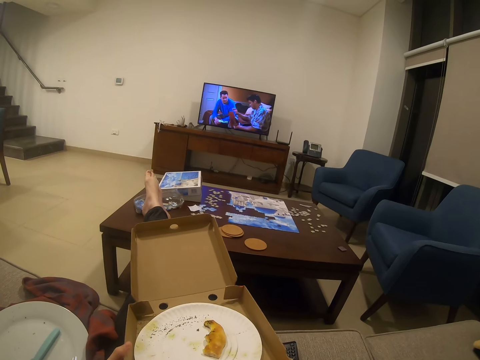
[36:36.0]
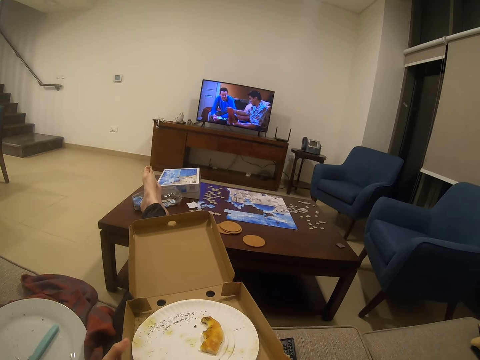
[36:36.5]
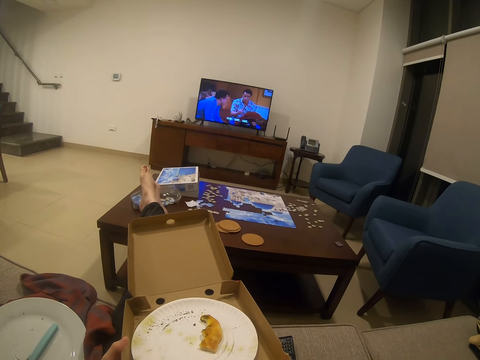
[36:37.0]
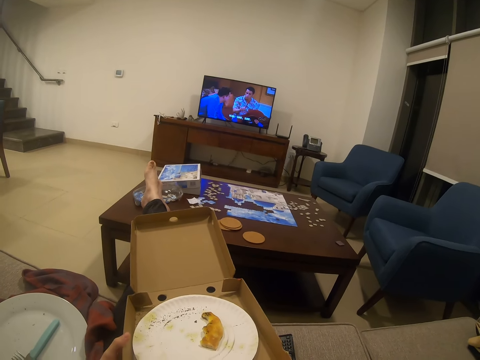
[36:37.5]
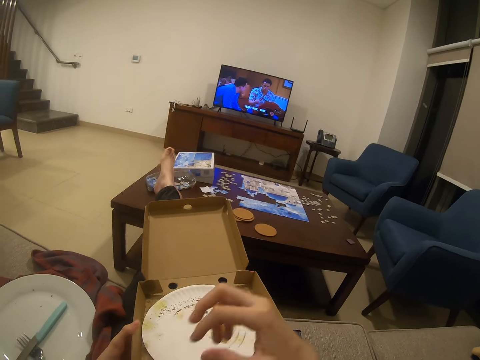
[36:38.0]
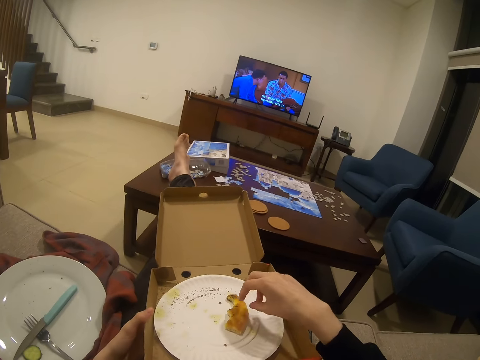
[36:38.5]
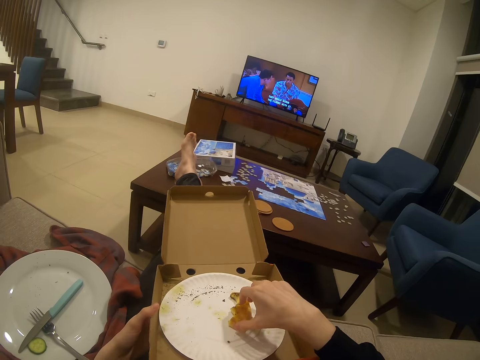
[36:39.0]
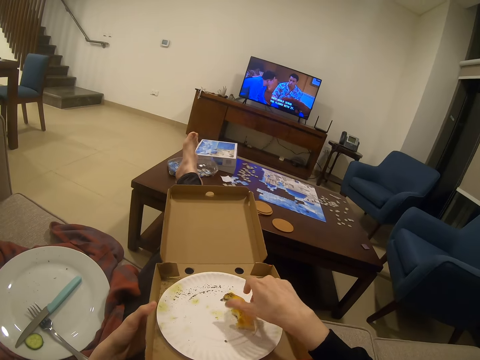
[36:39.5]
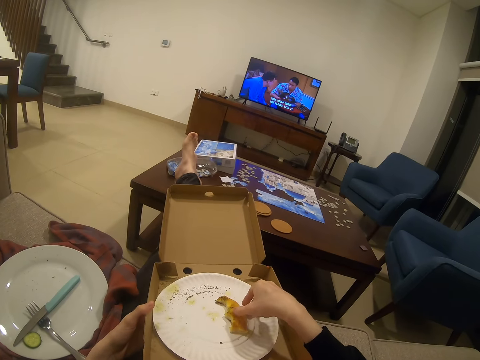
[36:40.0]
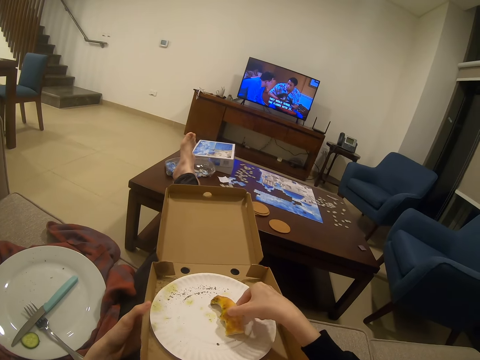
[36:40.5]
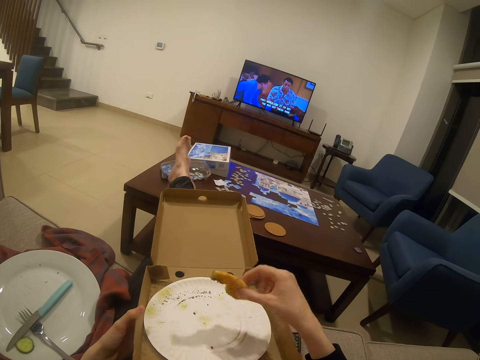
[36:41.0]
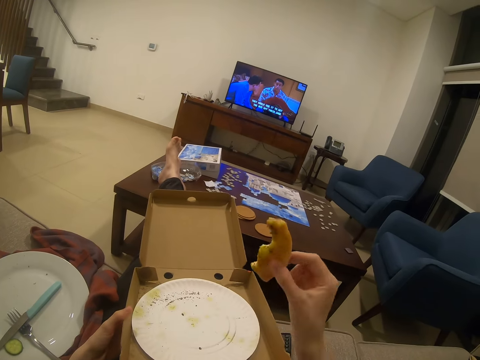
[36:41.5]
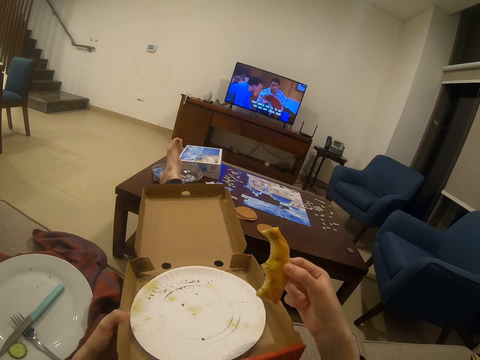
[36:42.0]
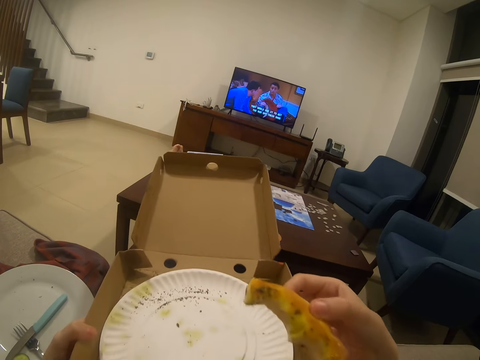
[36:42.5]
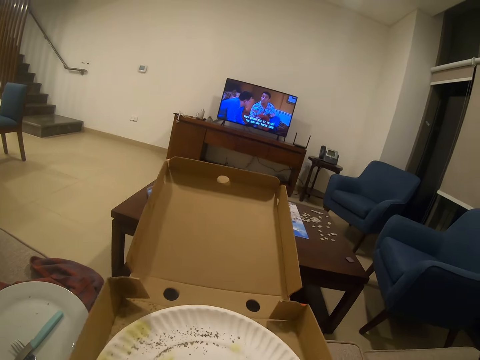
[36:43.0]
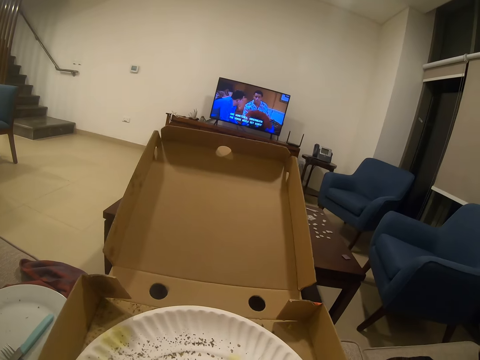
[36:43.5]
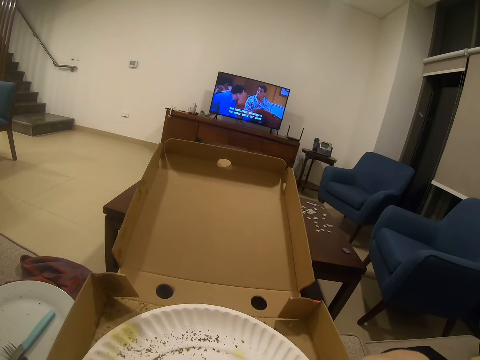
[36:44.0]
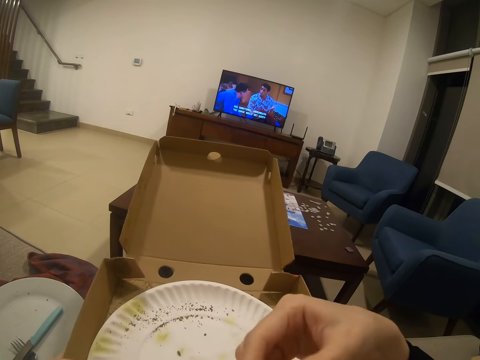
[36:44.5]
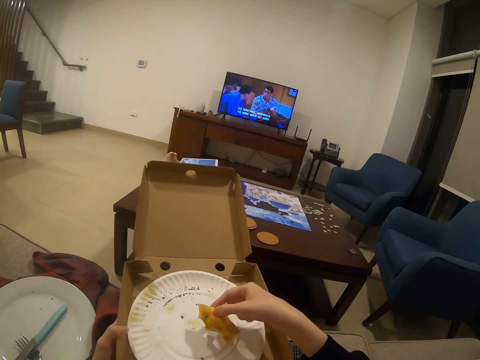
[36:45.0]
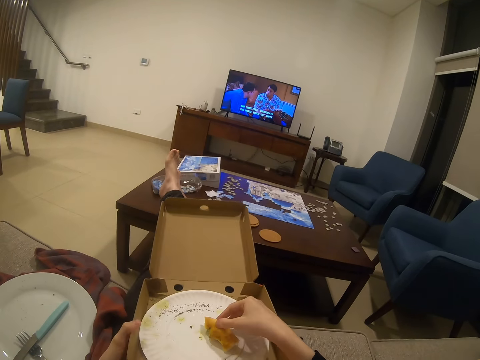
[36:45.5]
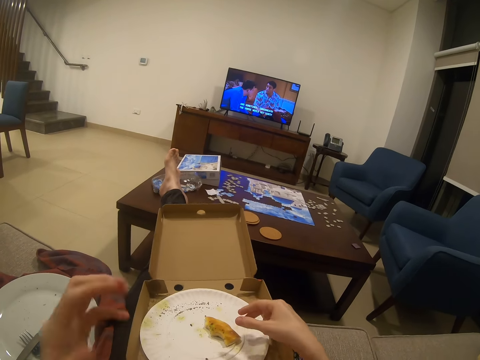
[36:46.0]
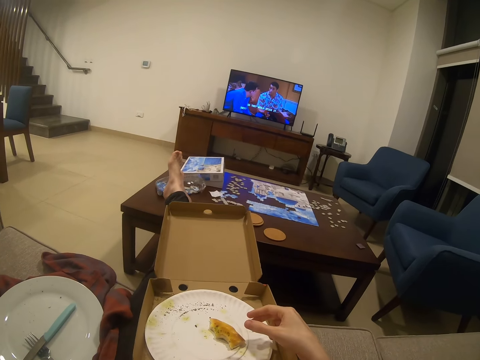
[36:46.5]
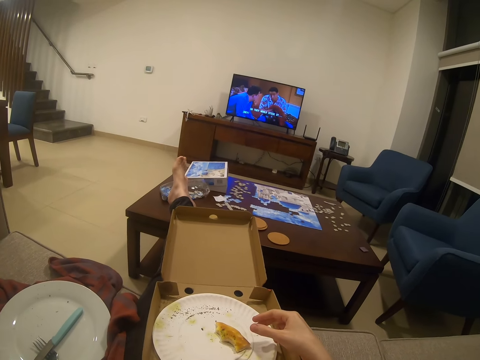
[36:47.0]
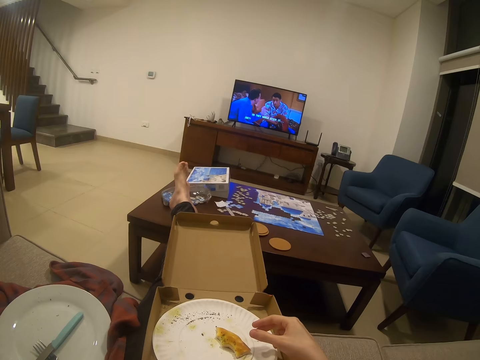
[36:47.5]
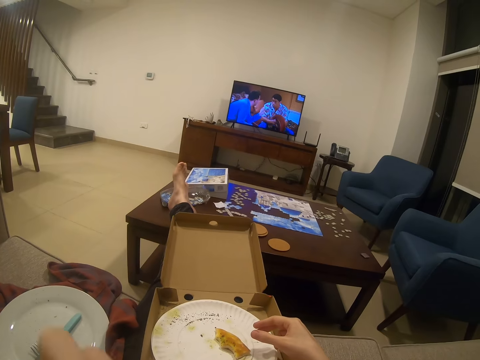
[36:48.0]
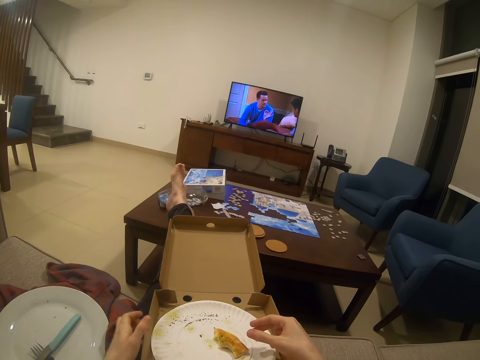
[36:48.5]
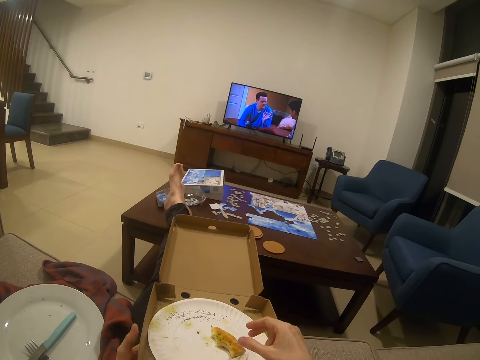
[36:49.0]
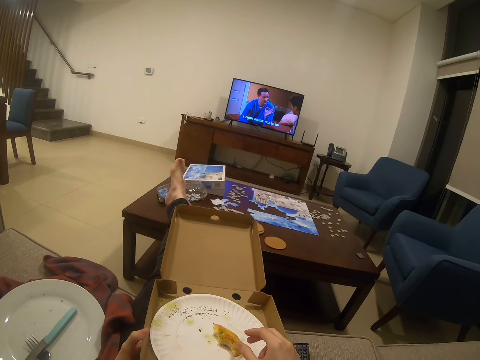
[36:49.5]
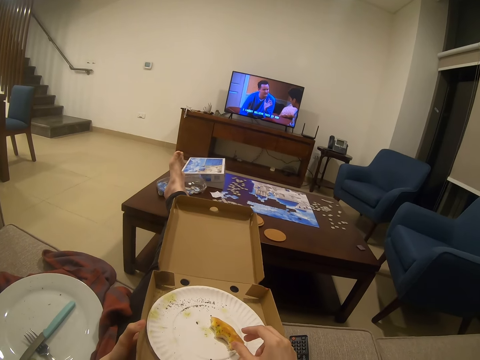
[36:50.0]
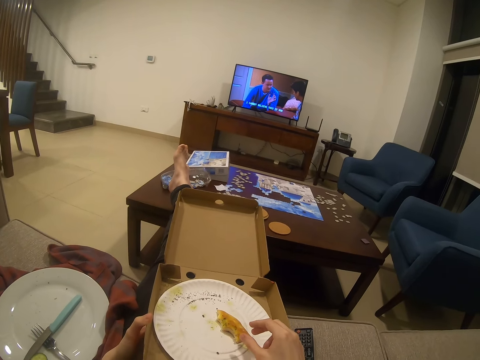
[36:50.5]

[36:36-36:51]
The camera wearer picks a piece of pizza on a plate. They pick a pizza box with the other hand. They eat pizza. They put down the pizza box and put down the piece of pizza. They move up a hand. They watch a movie on a television. They hold the box with a hand.

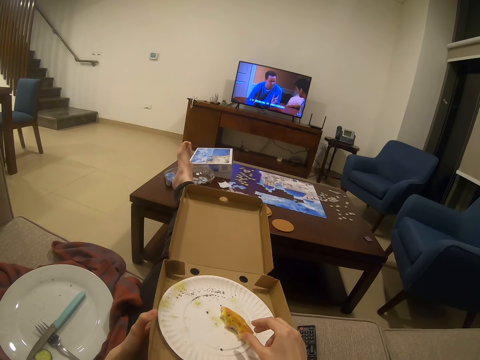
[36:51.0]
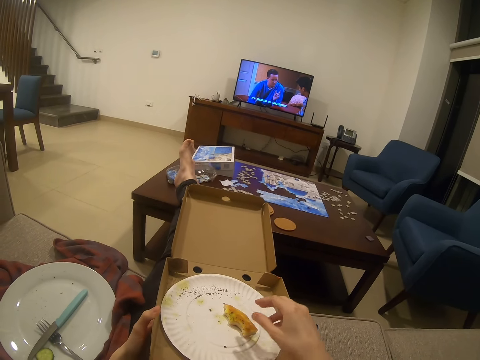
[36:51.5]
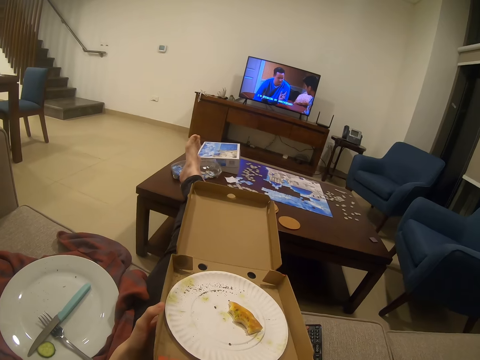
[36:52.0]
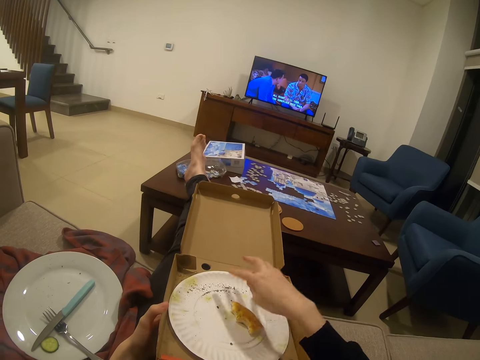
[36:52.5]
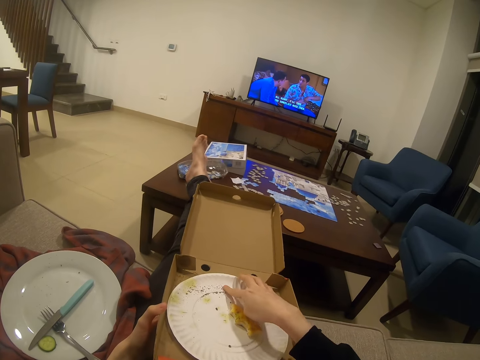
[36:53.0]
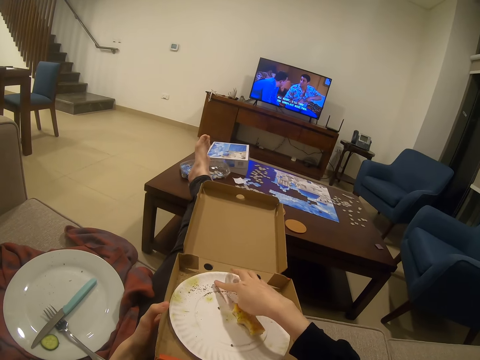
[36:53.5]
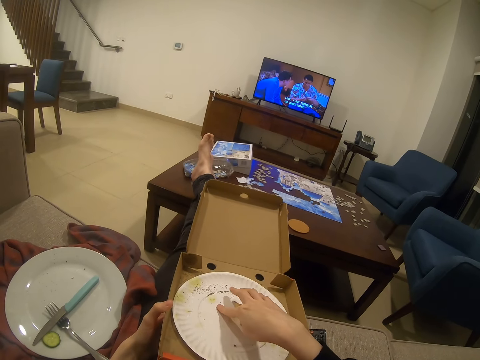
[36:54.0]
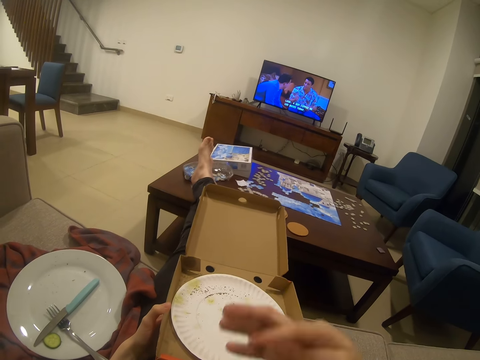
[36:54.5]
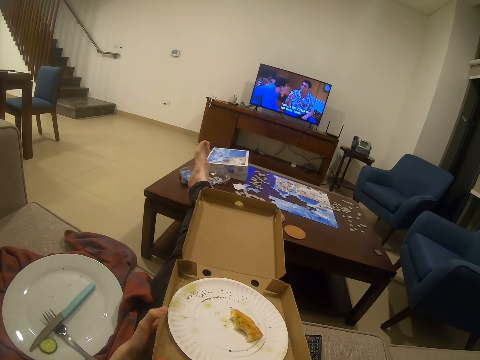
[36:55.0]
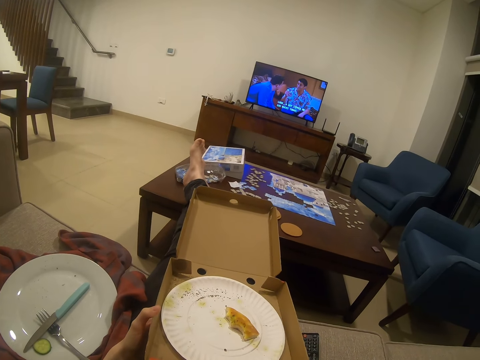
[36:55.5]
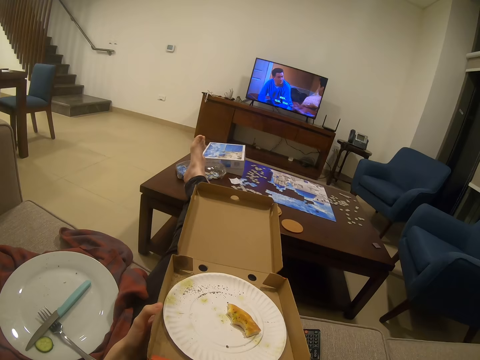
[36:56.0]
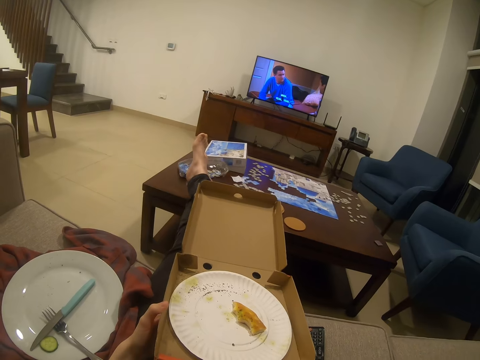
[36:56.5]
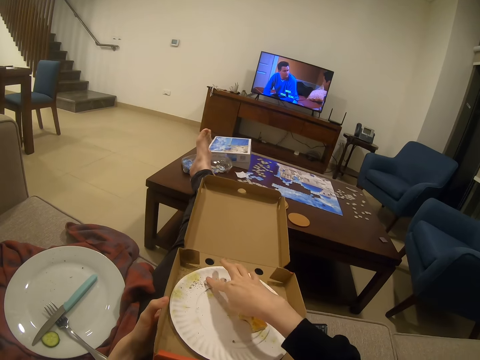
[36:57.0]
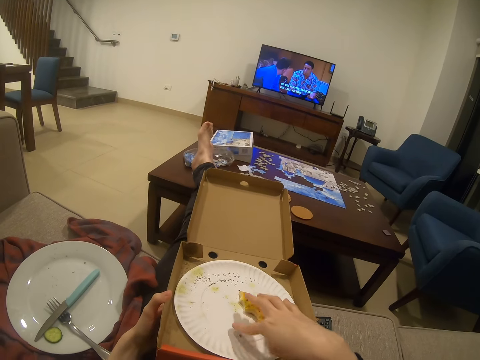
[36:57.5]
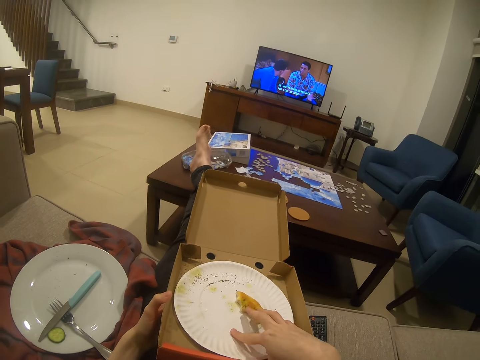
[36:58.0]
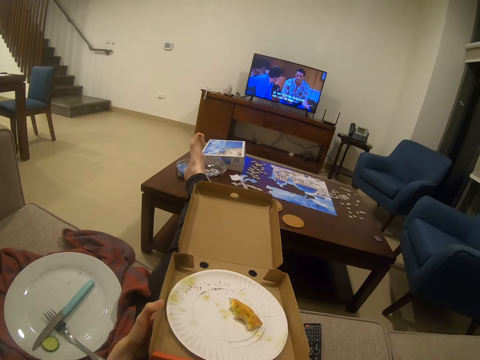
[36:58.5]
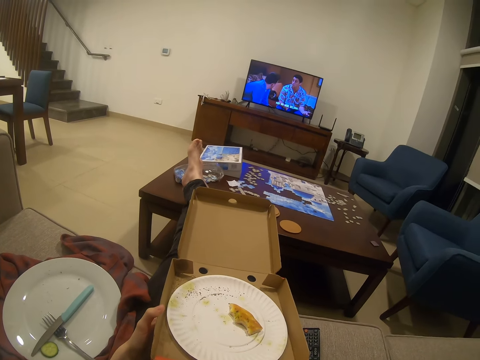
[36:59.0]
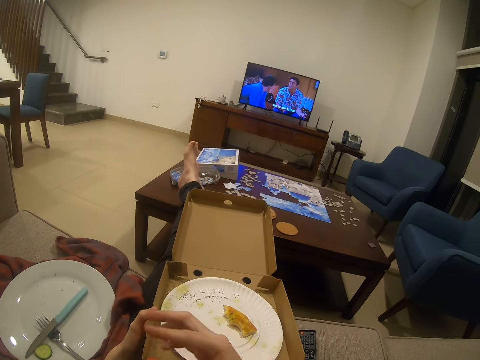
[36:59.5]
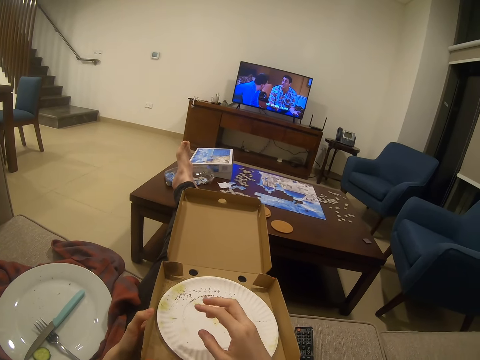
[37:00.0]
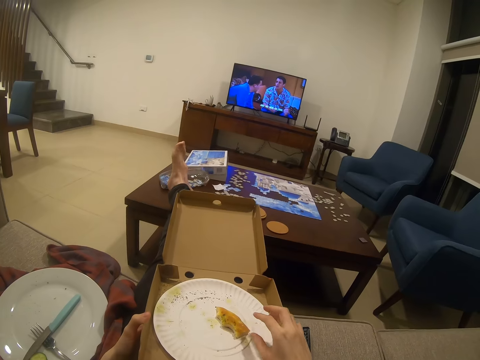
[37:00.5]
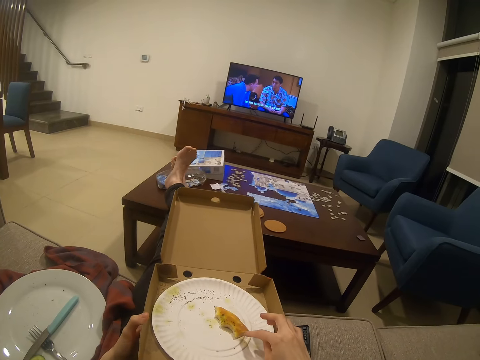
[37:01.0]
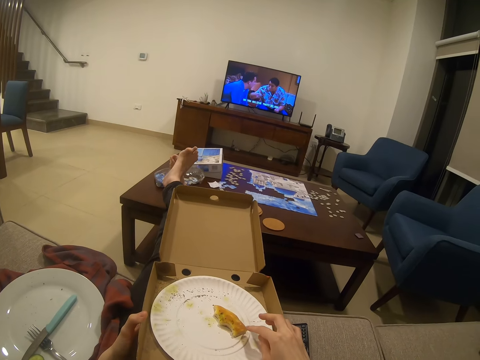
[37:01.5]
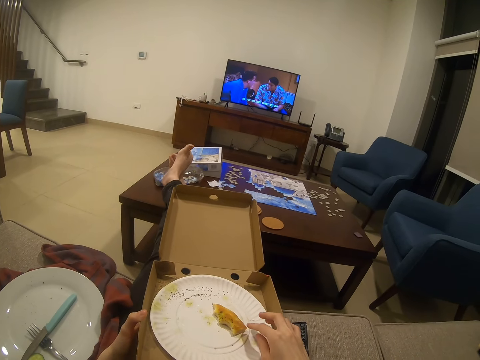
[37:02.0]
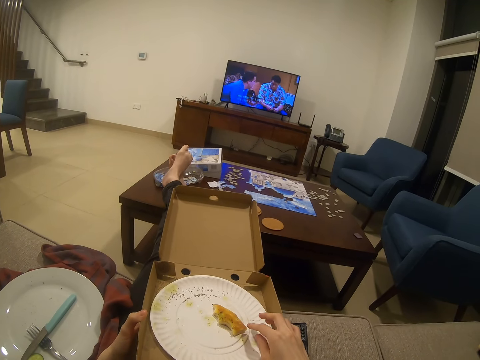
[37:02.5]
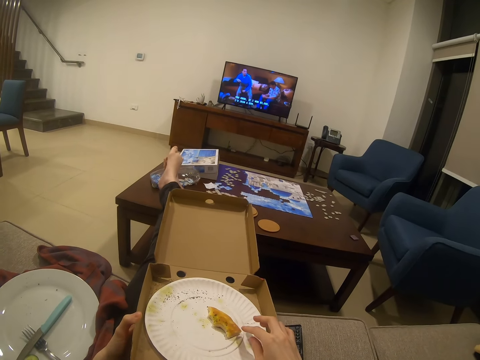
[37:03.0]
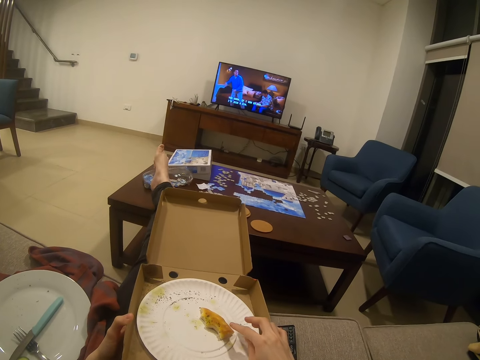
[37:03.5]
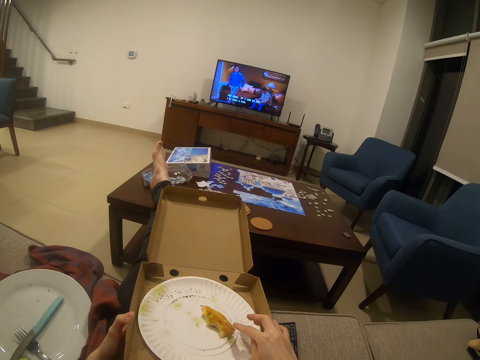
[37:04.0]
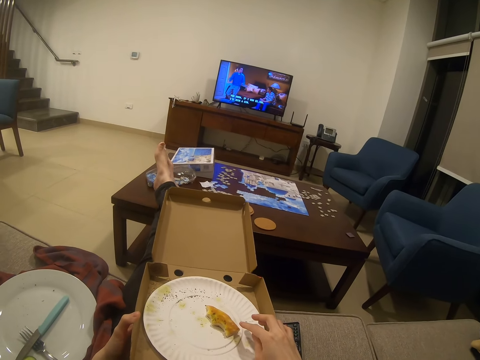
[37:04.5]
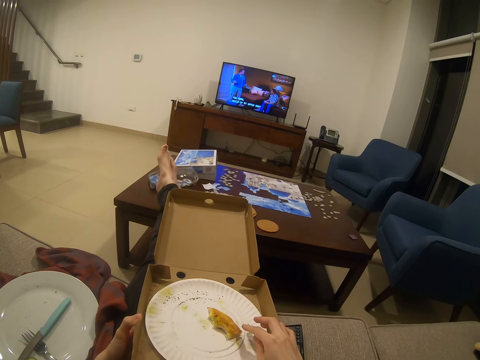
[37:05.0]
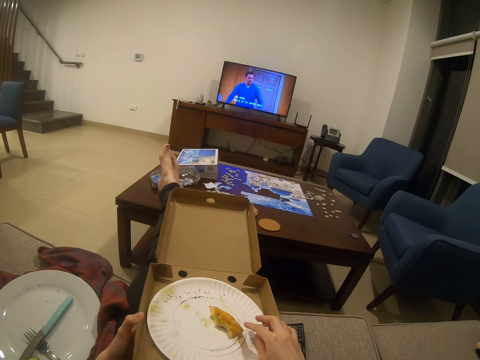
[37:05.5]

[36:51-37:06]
The camera wearer moves up the other hand. They touch the plate. They pick pizza particles with a finger. They lick a finger. They touch the plate. They lick a finger. They put down a hand. They watch a movie on a television.
